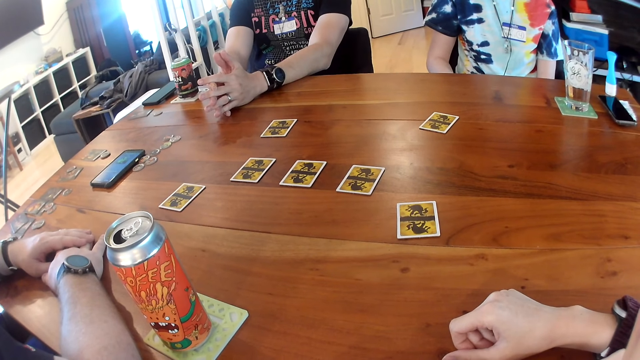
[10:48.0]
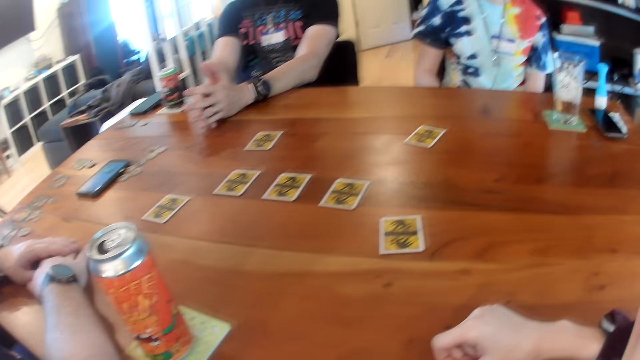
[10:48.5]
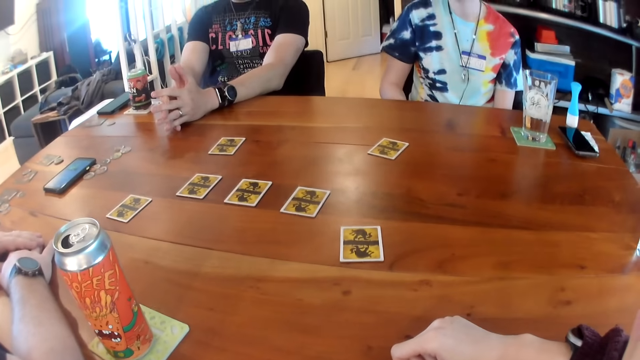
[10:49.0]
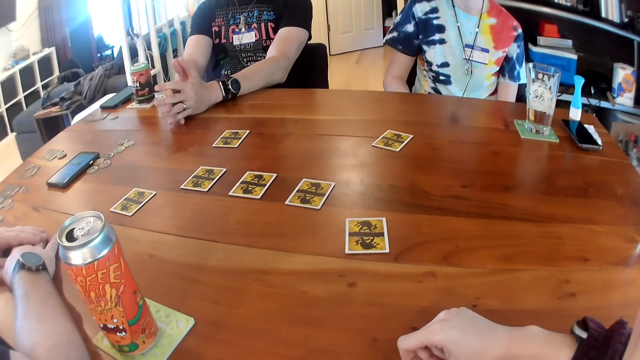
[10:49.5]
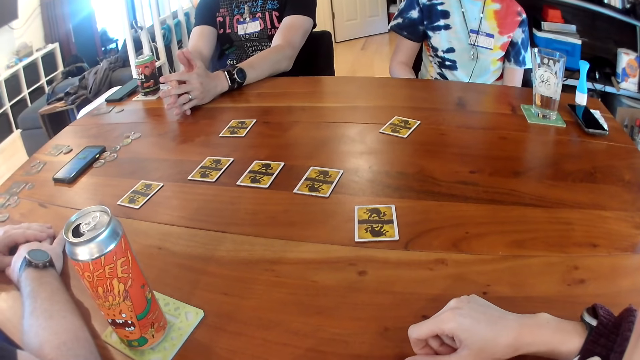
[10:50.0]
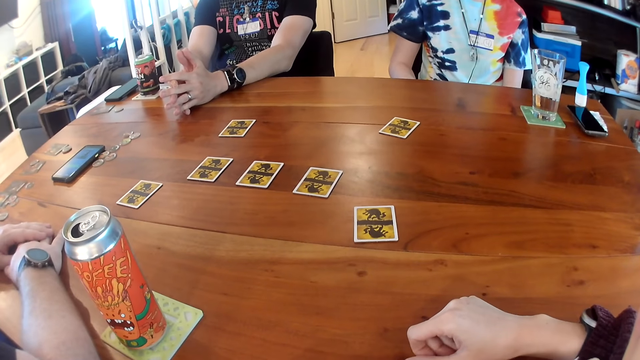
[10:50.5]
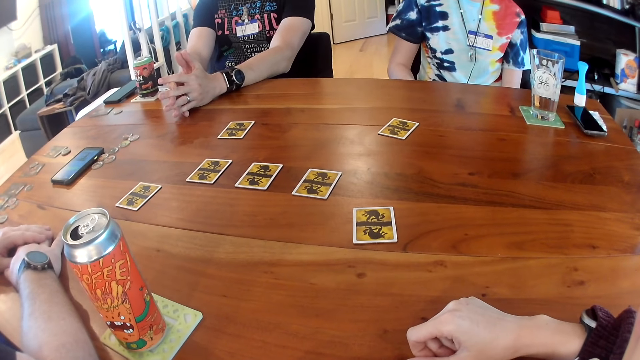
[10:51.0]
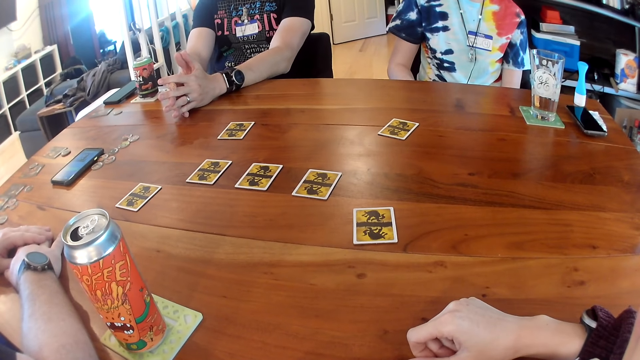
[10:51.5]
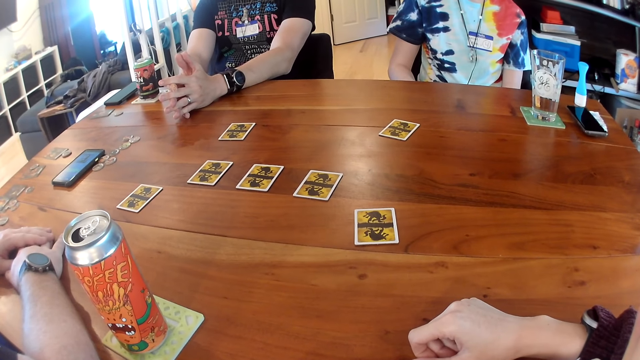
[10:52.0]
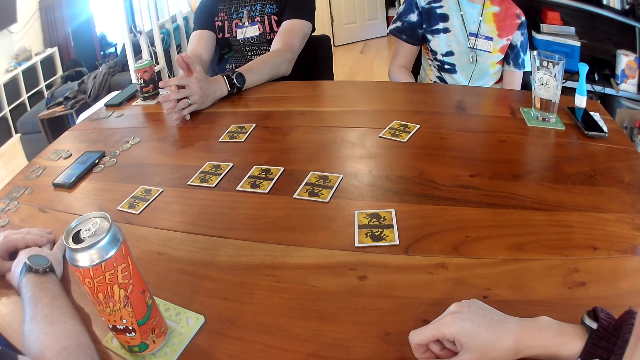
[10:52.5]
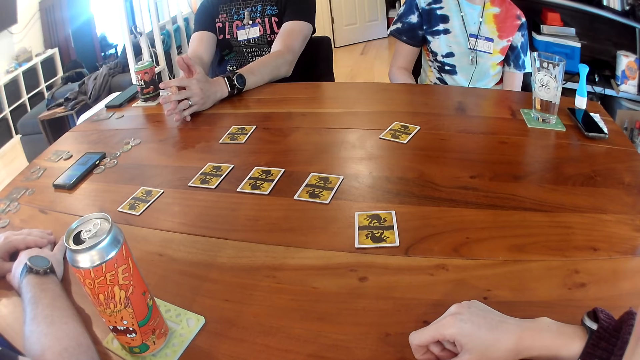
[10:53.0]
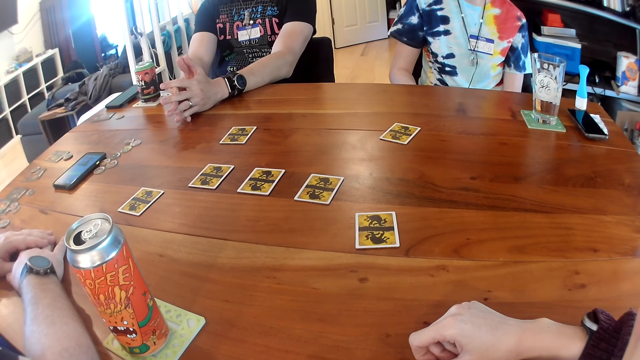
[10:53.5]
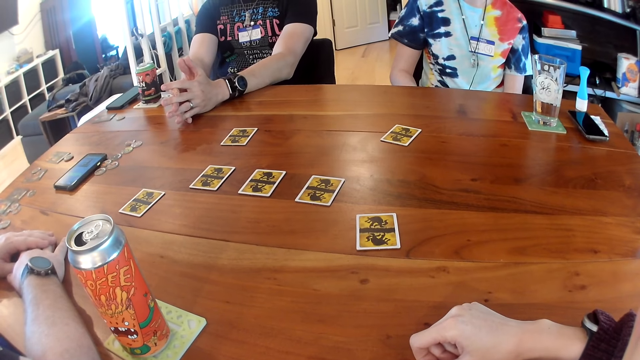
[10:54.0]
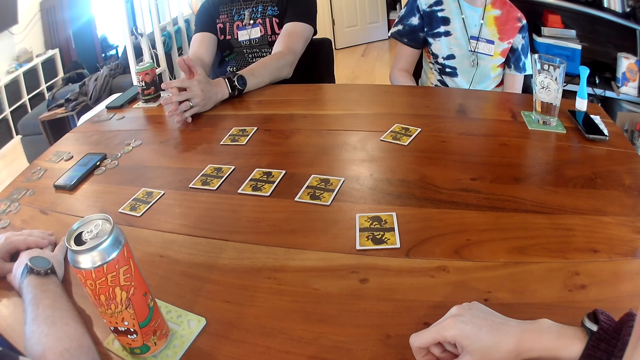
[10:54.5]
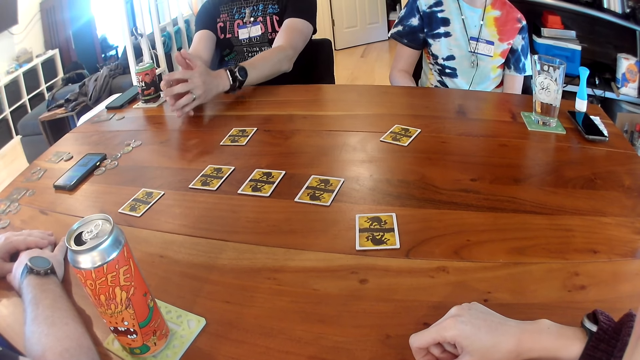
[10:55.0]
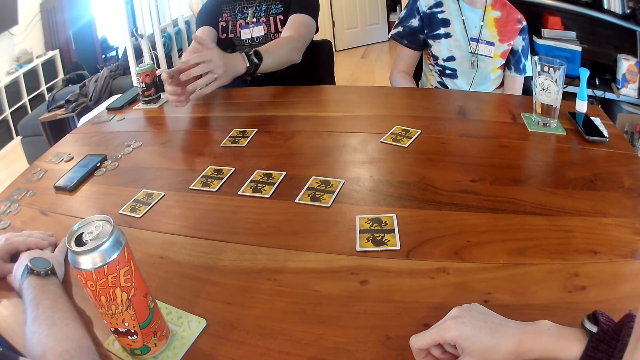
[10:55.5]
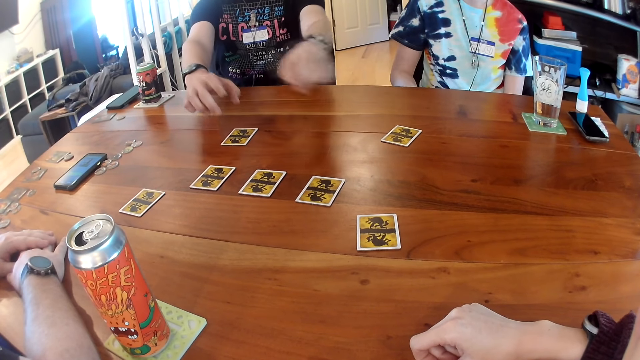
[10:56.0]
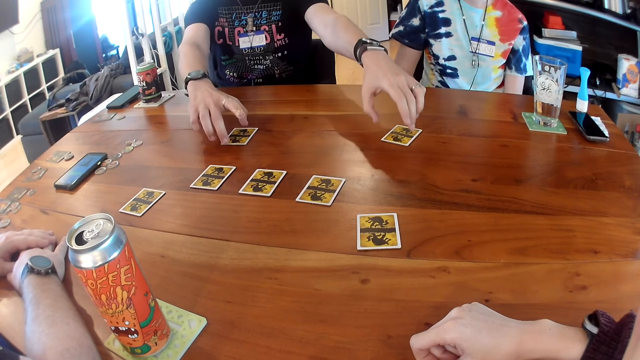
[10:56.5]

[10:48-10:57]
The camera wearer looks around.

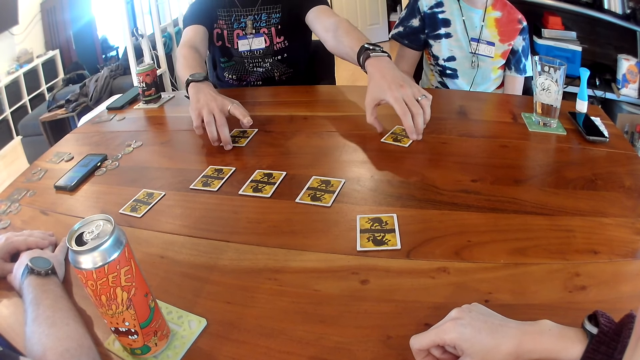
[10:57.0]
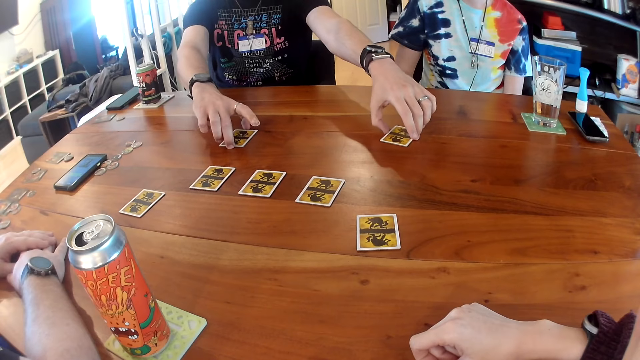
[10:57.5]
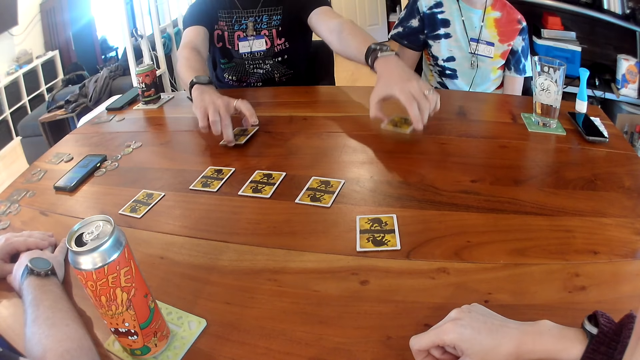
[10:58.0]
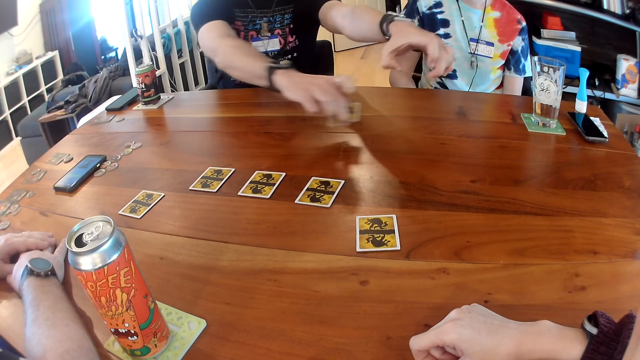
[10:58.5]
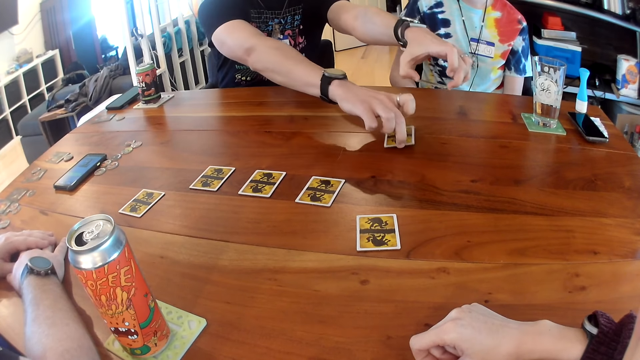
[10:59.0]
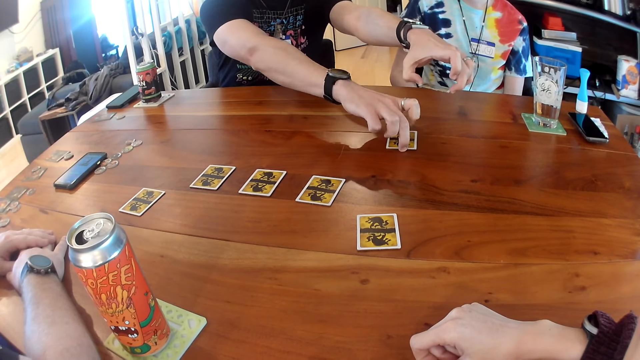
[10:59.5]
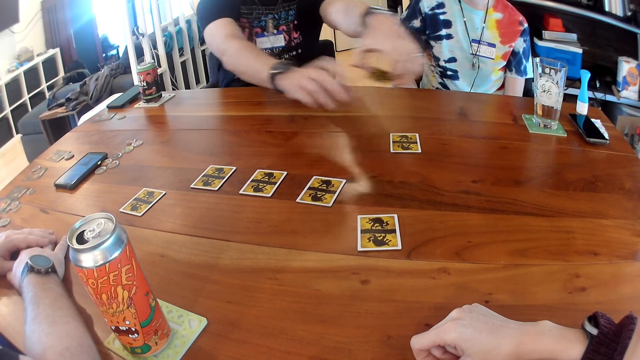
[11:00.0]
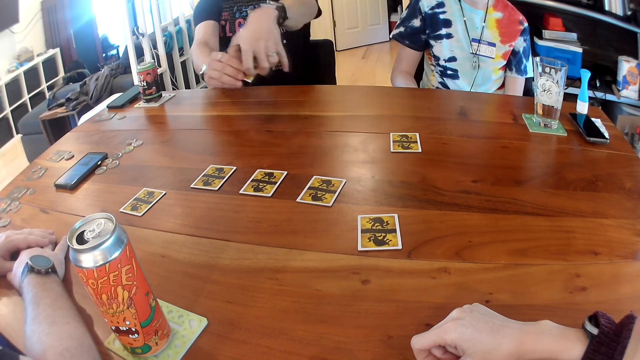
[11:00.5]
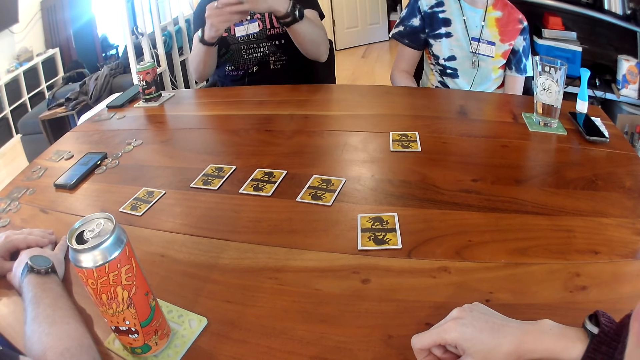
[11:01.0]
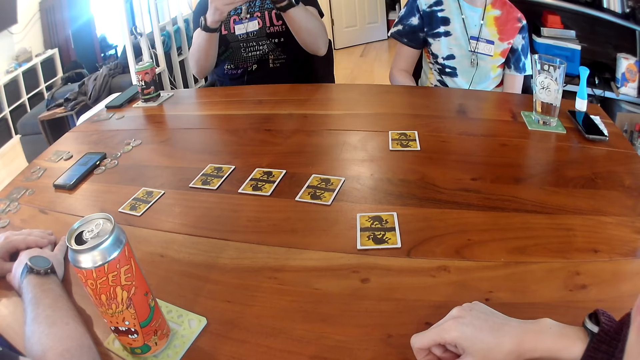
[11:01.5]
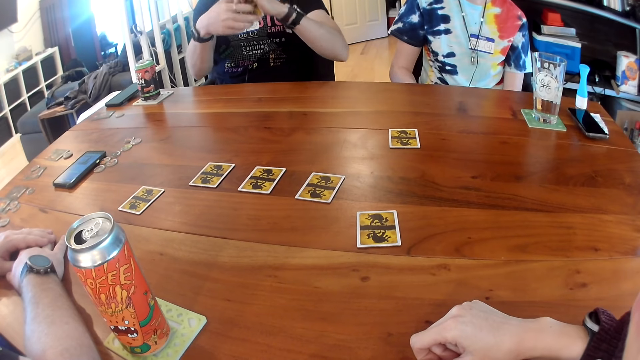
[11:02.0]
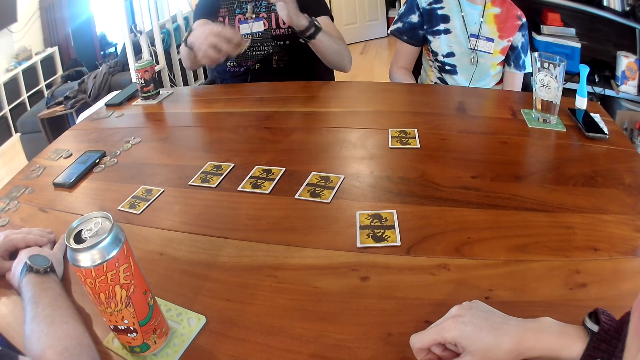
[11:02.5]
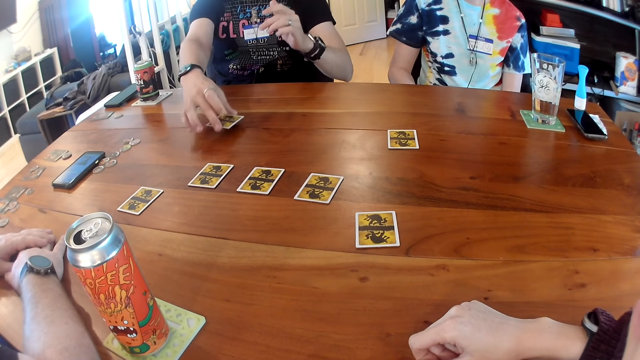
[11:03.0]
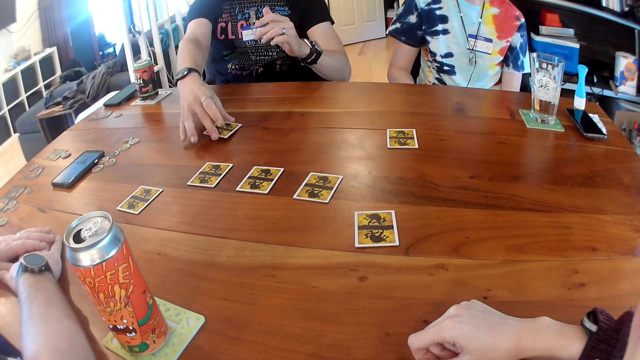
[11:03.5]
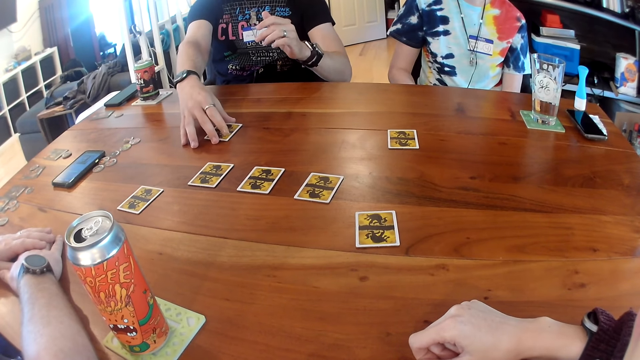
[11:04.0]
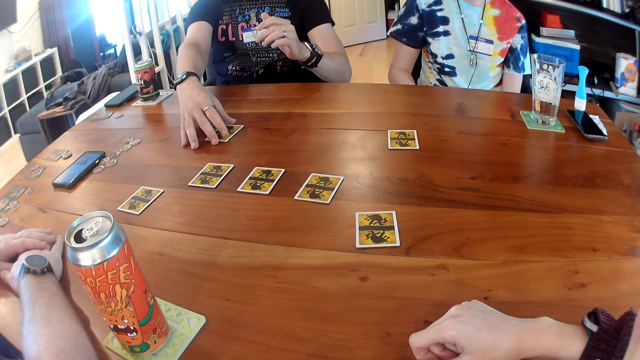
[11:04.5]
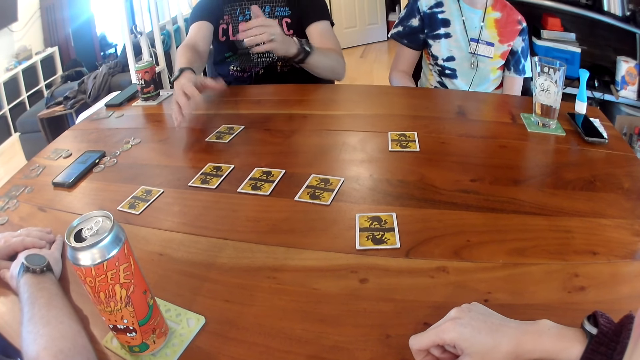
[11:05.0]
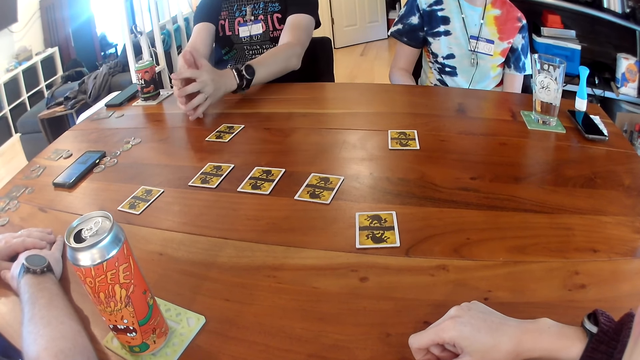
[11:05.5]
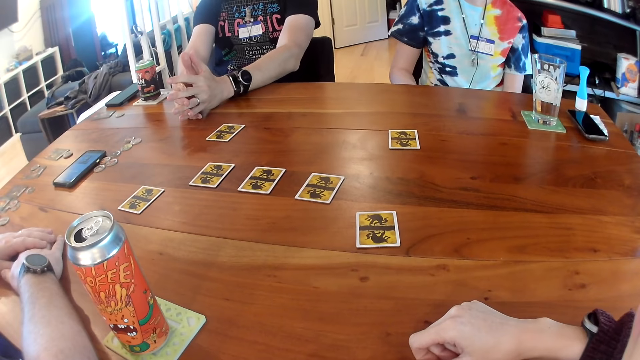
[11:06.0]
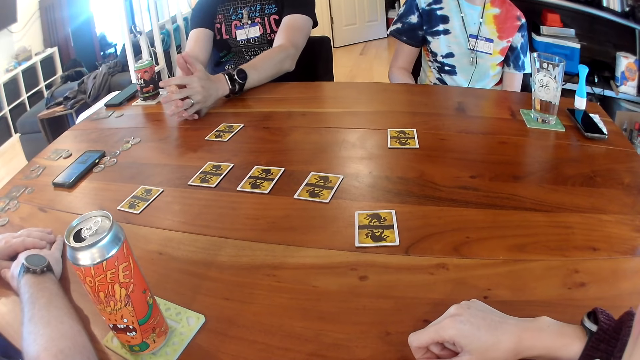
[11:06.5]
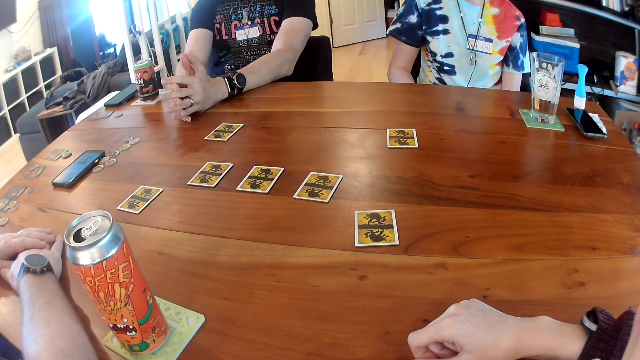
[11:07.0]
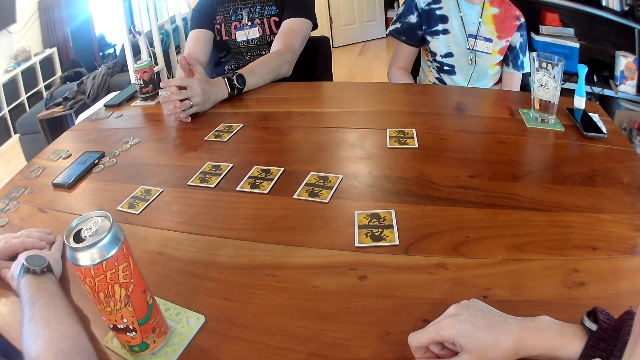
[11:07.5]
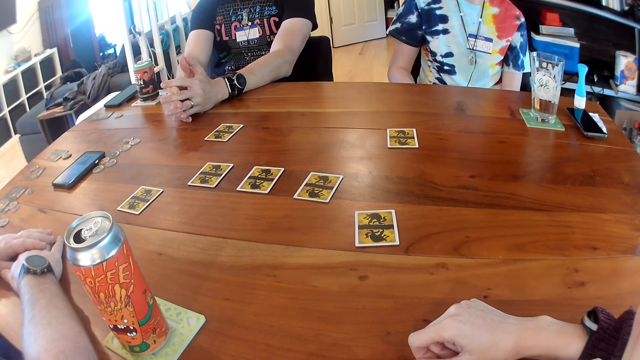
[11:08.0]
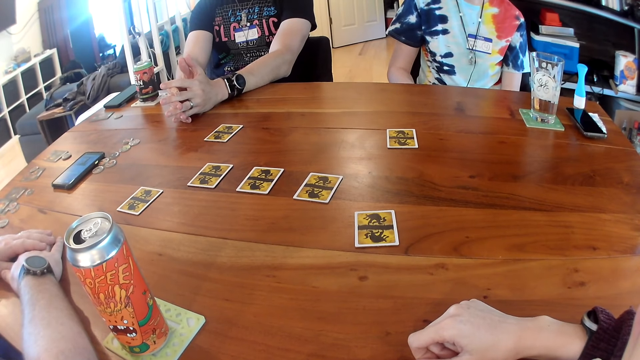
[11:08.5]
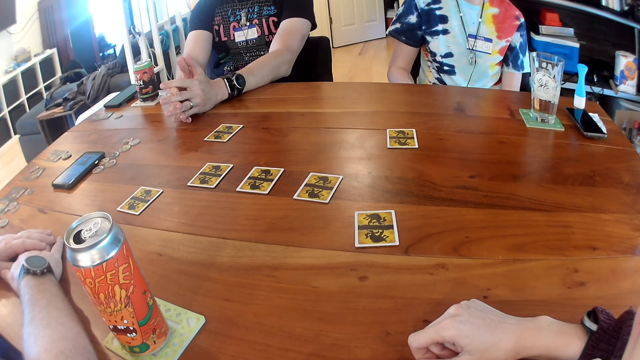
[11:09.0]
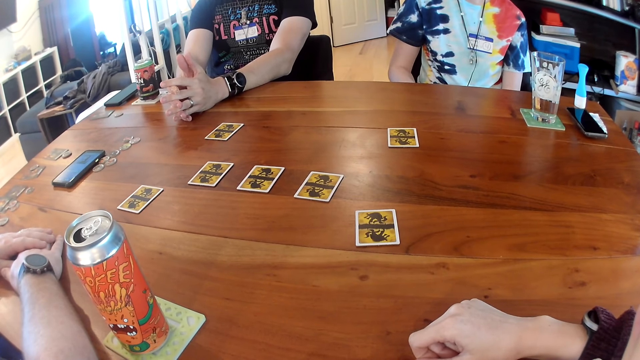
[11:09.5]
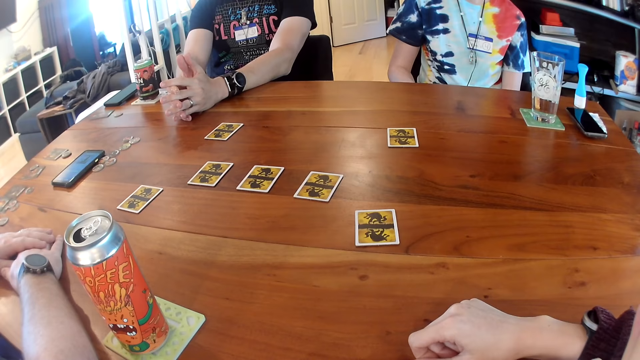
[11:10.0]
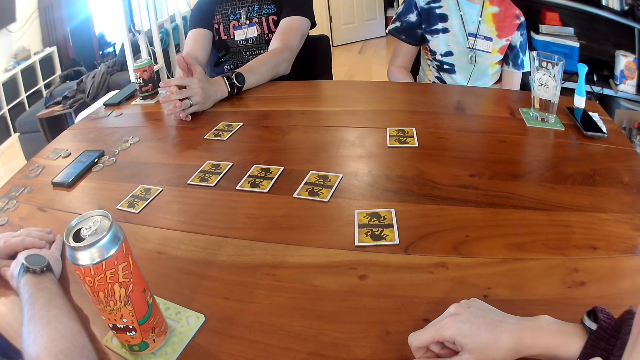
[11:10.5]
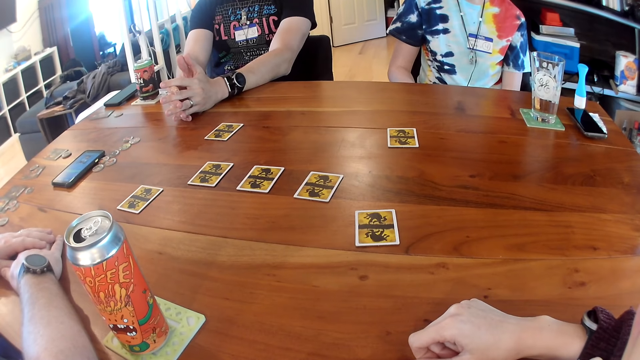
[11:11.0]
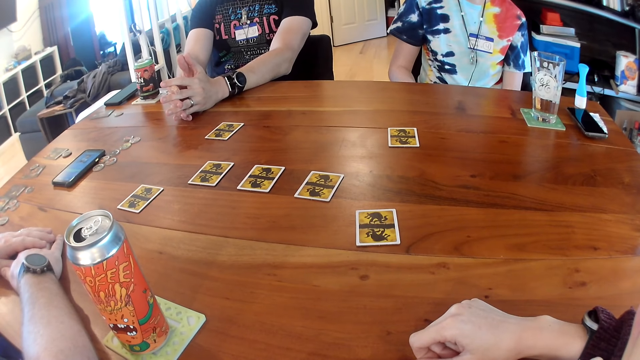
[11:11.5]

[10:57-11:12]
The man picks two cards from the table with his two hands. He plays the card, drops the card in his right hand on the table, picks the card, holds the card with both hands and looks at the card in his two hands. He places the card on the table with his right hand. He places his two hands on the table and puts the hands together.
